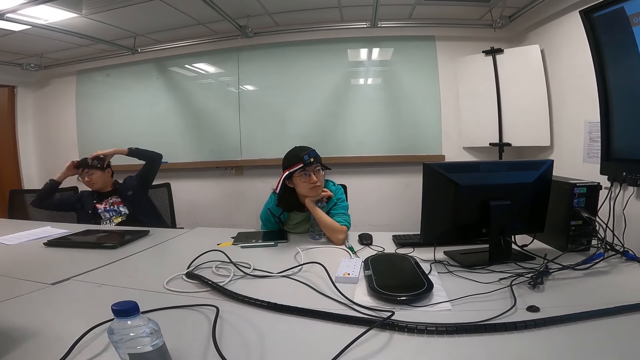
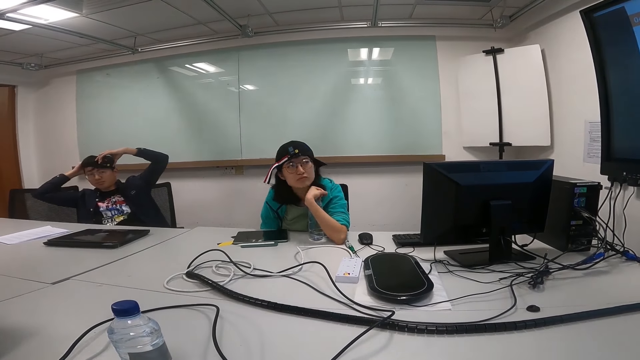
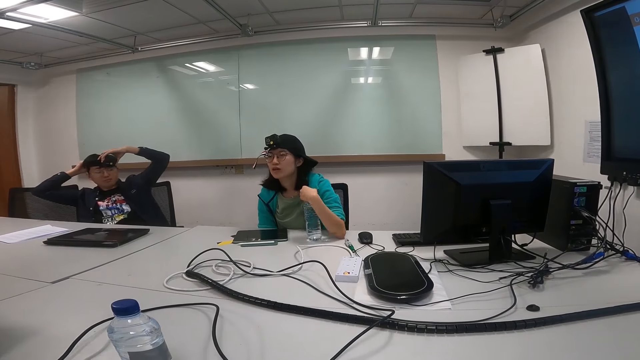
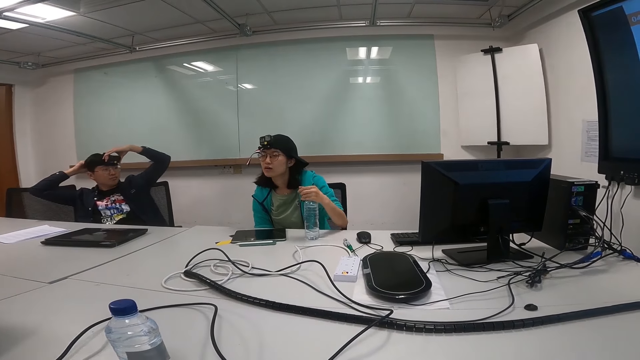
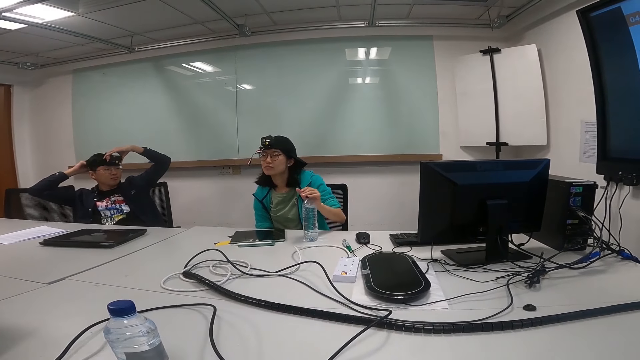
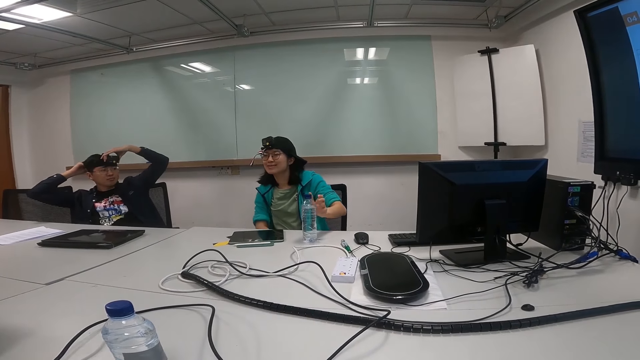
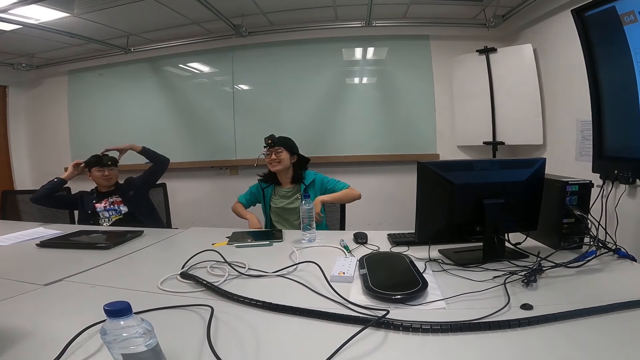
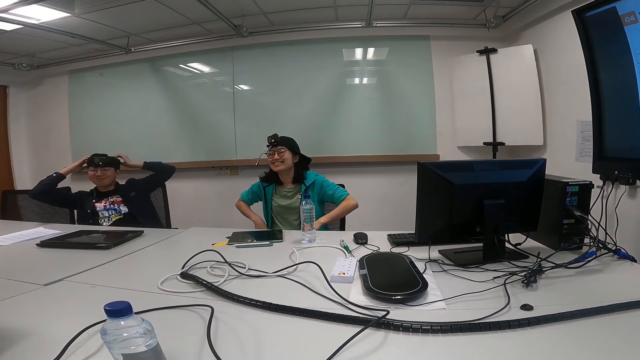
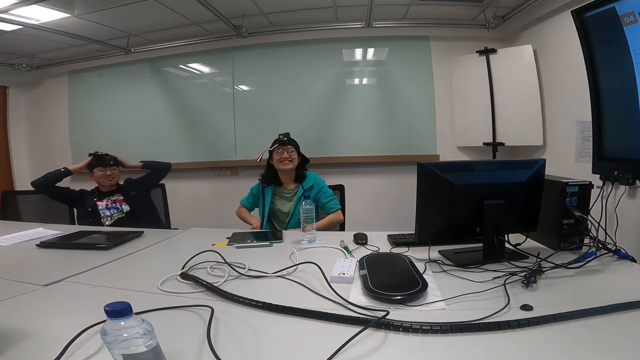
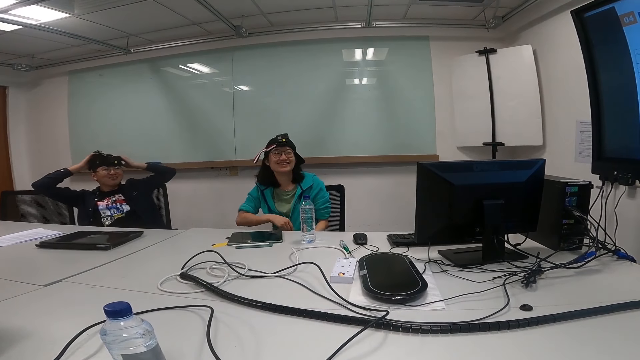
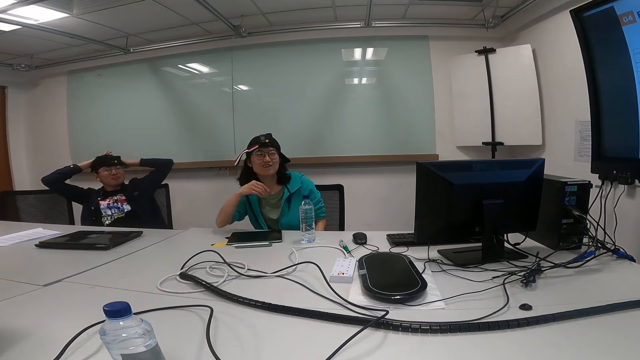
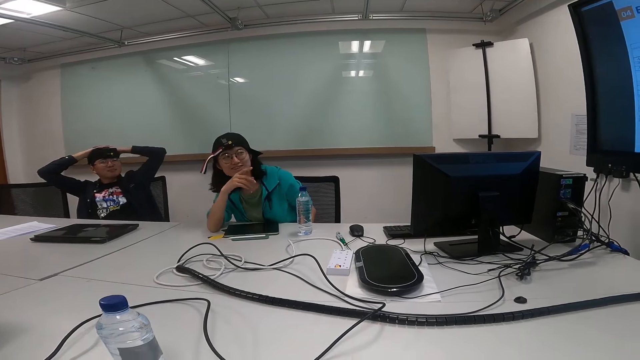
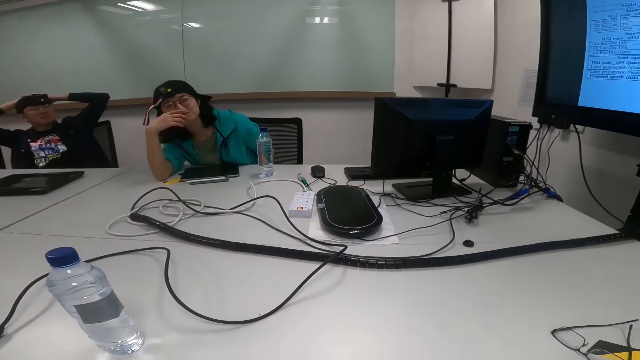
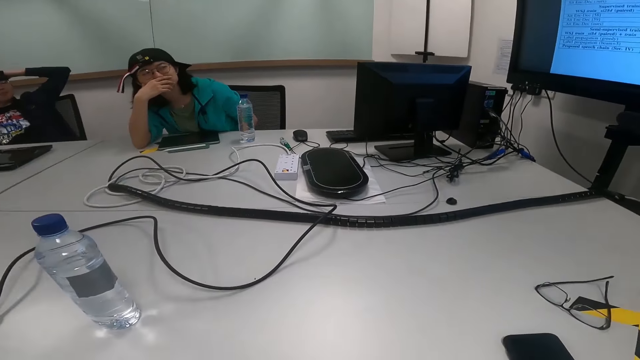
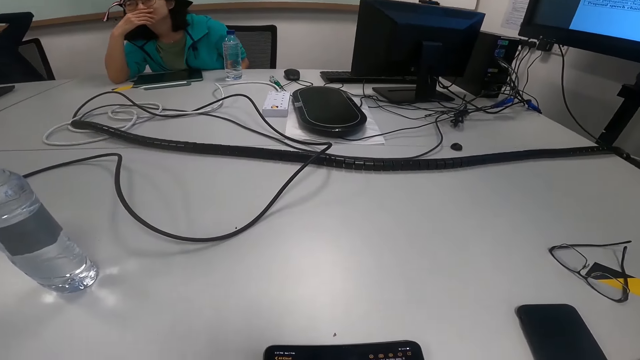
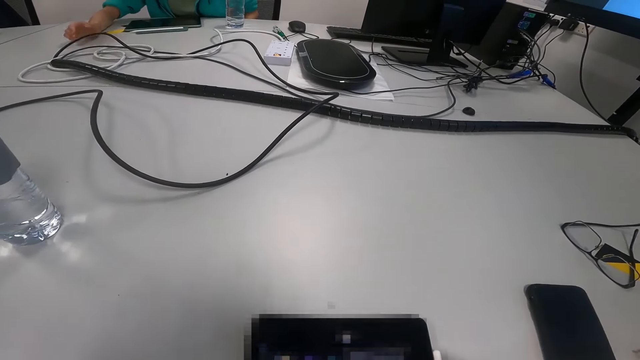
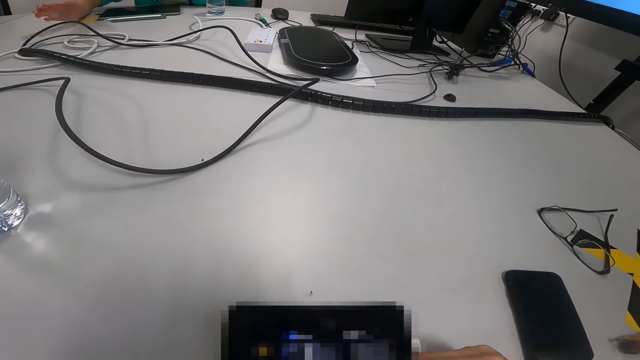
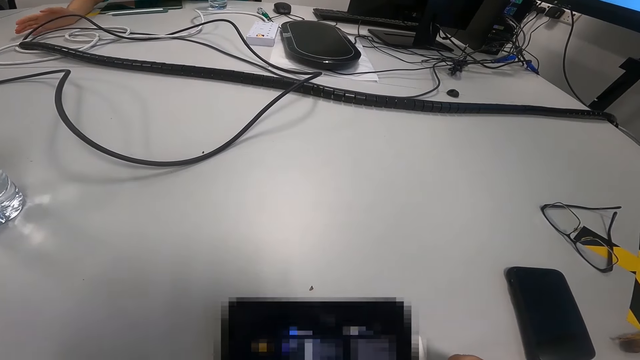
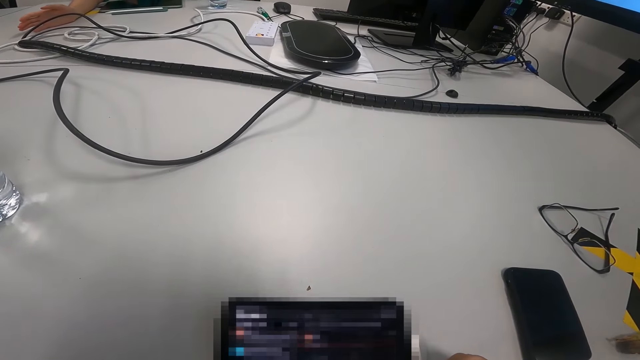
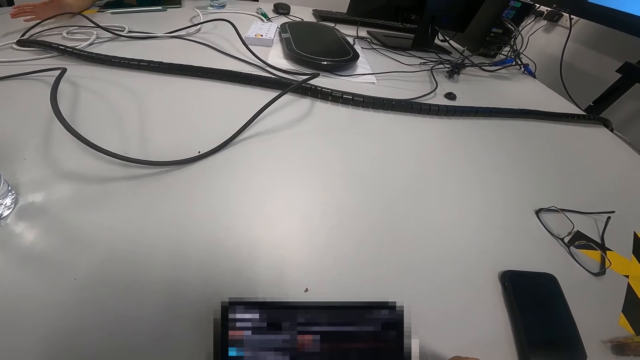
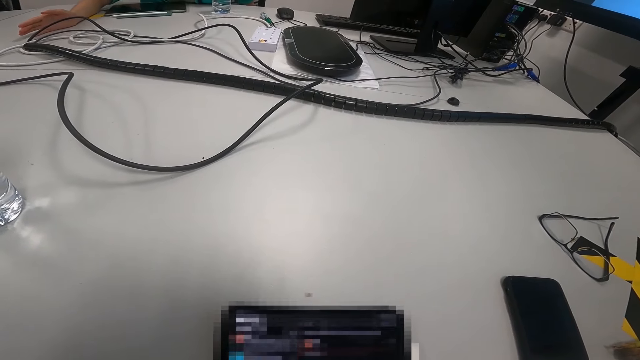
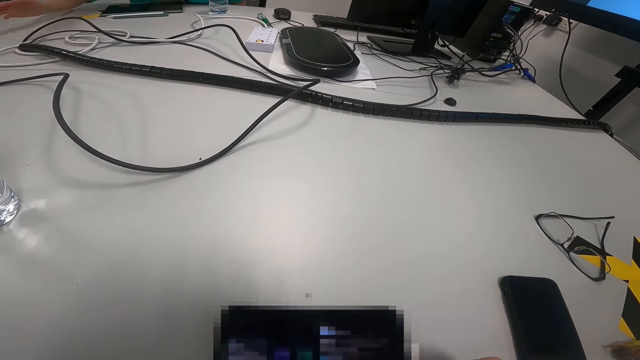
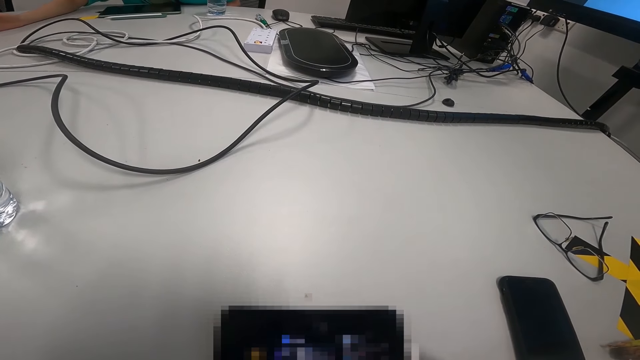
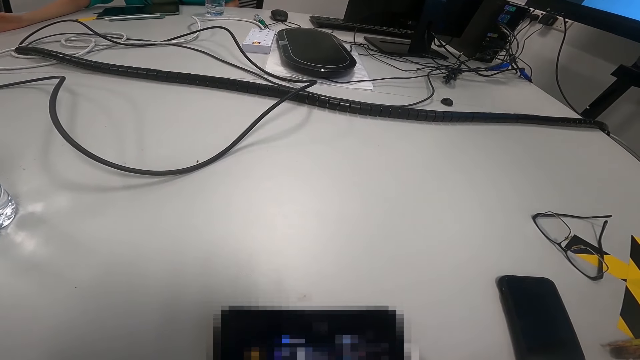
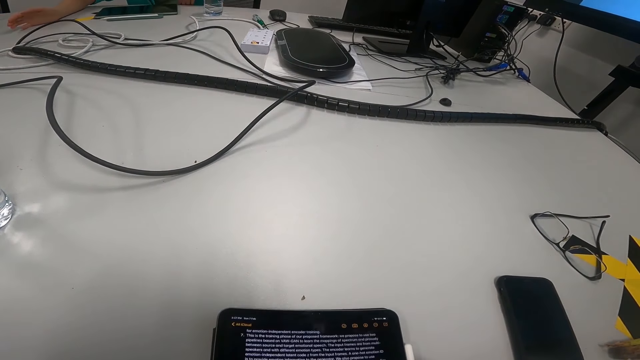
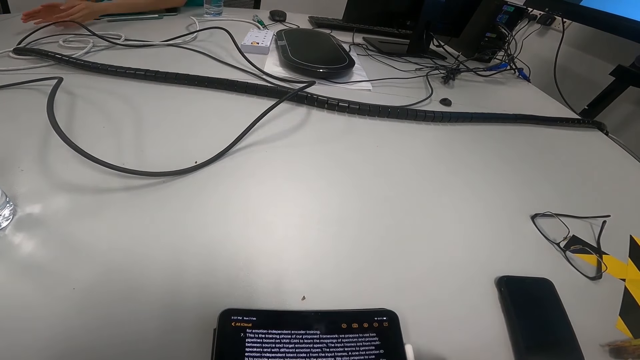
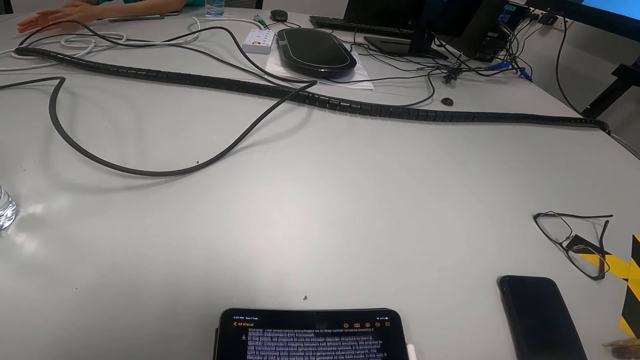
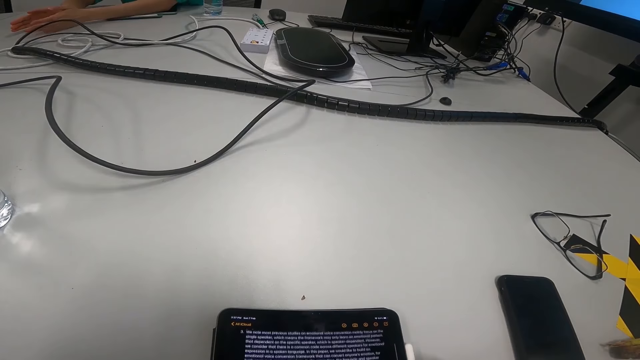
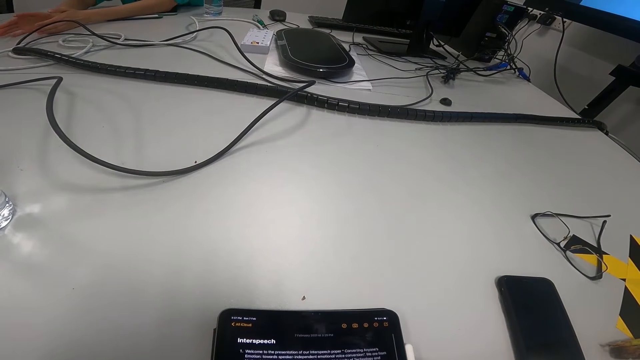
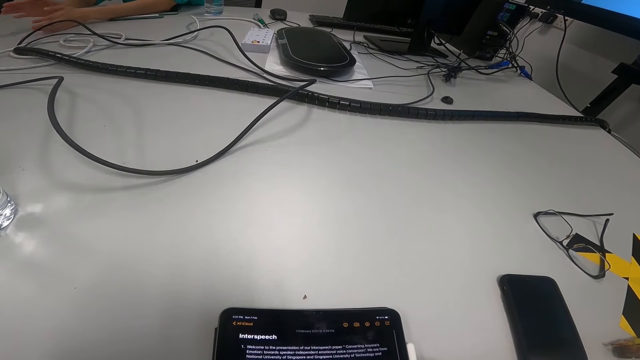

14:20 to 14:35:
A man holds the camera on the head. A woman holds a water bottle, holds the sweater, adjusts the green sweater, puts the hand on the table, leans on the table, and converses. The camera wearer turns to the side. They look at the tablet. They operate a phone. They scroll the tablet. The woman moves the hand on the table.

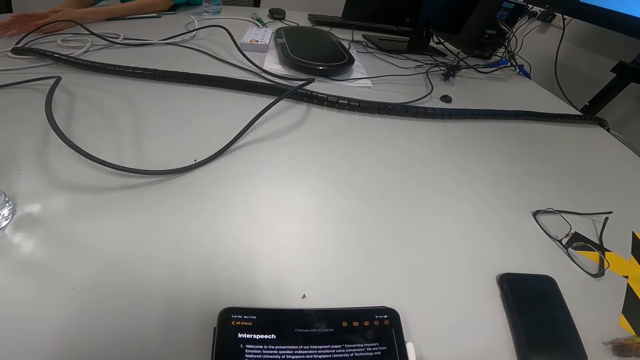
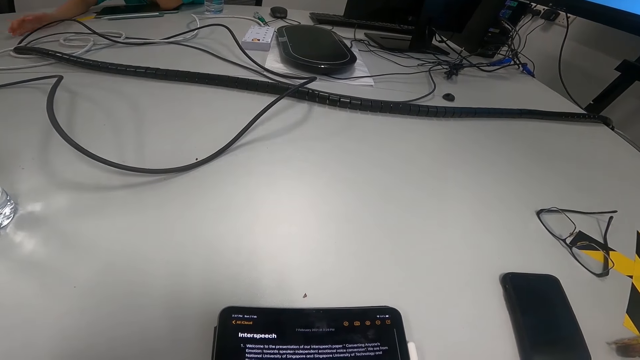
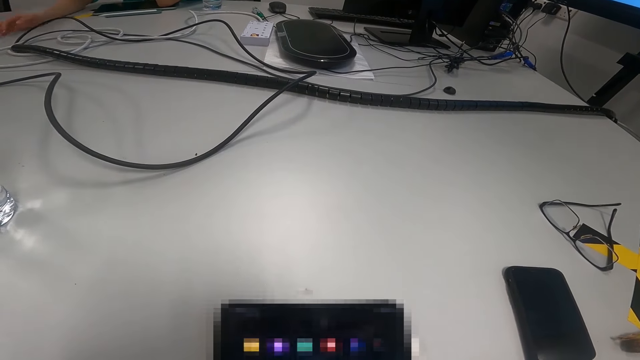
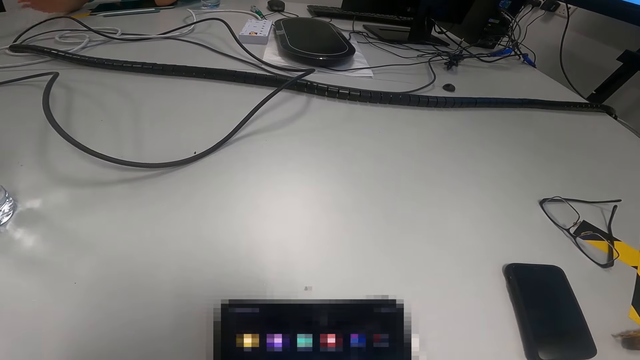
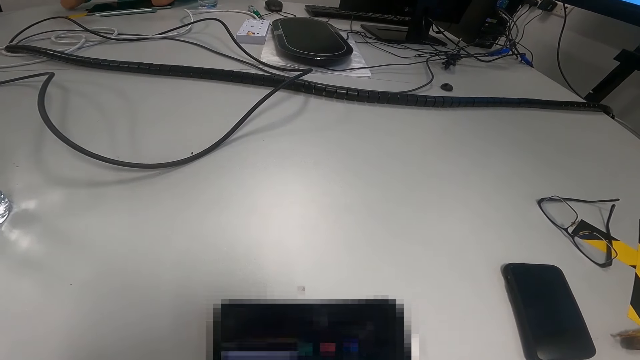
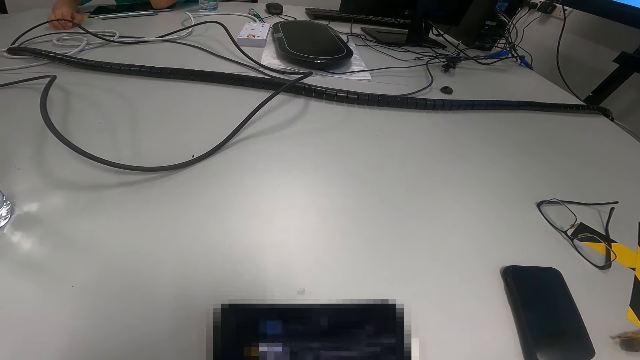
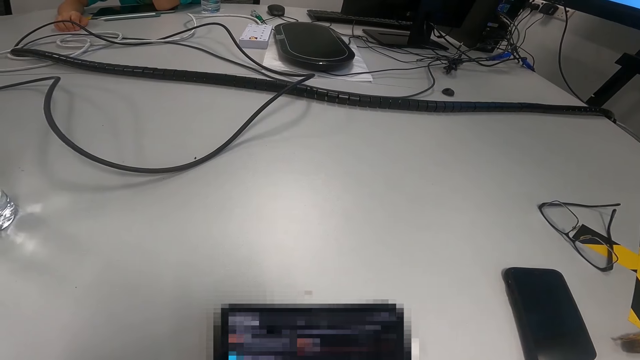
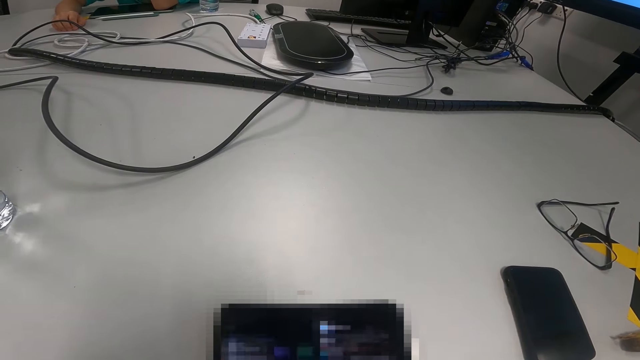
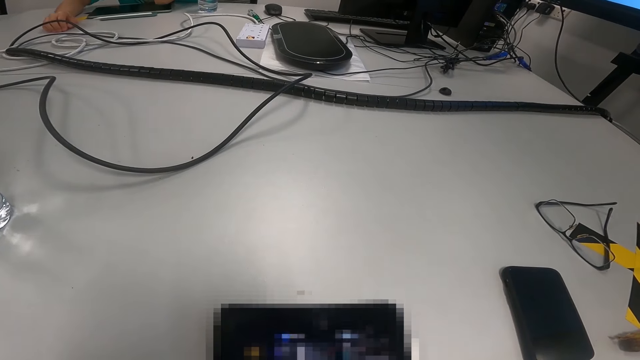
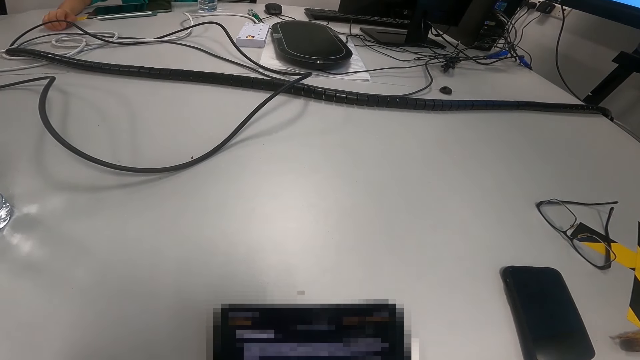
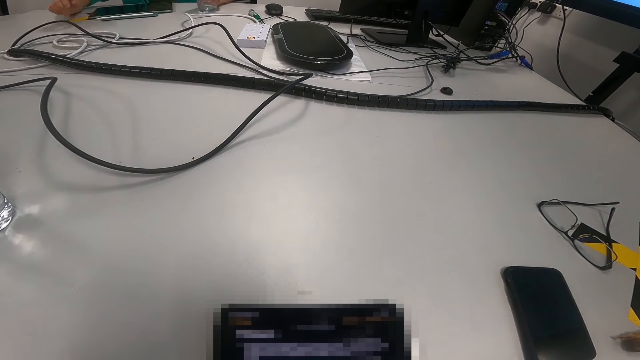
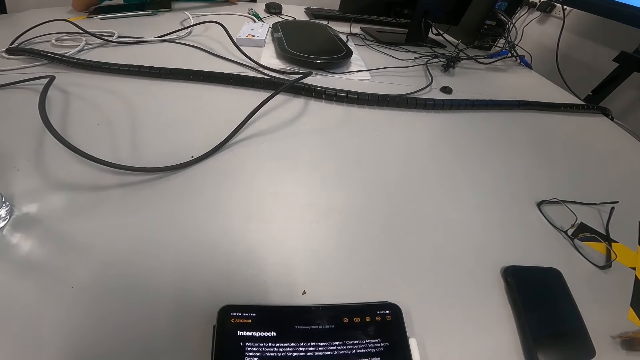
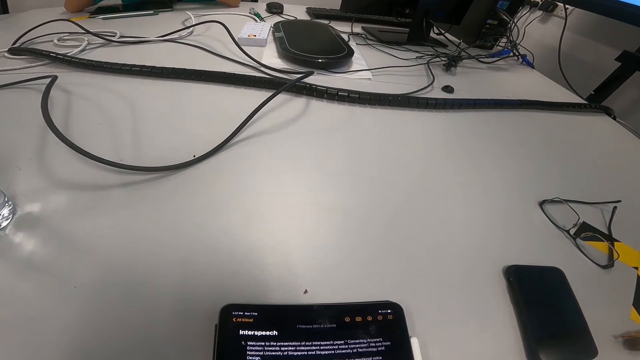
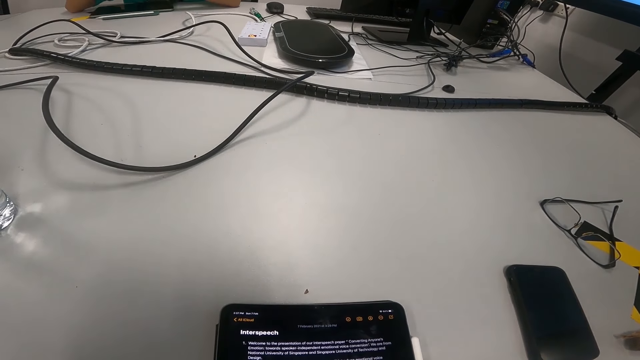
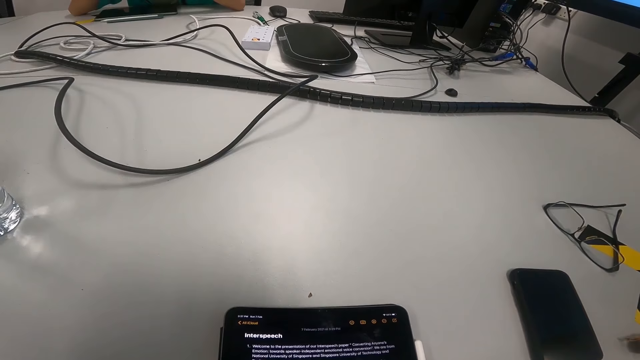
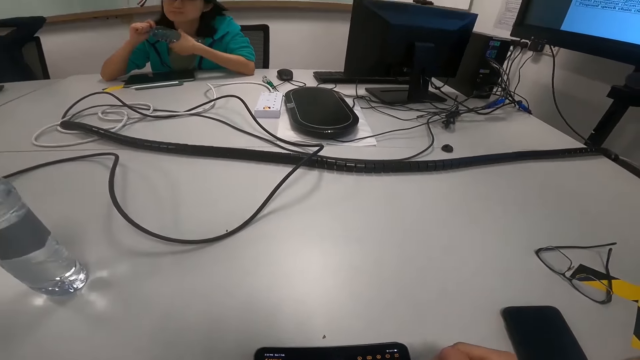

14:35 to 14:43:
The camera wearer reads at the tablet.
